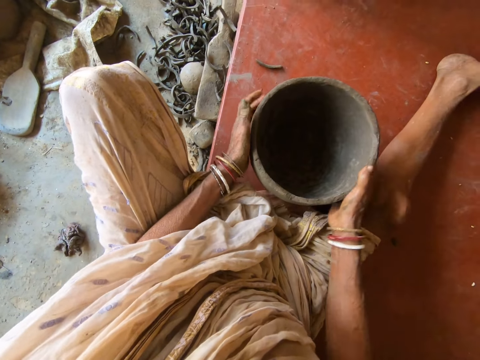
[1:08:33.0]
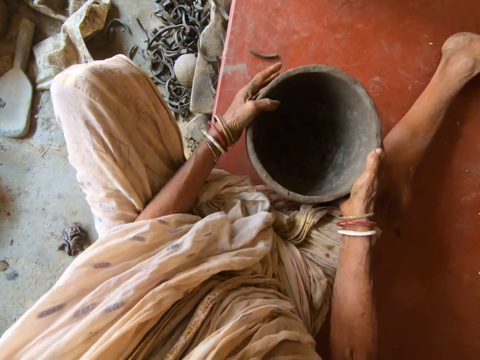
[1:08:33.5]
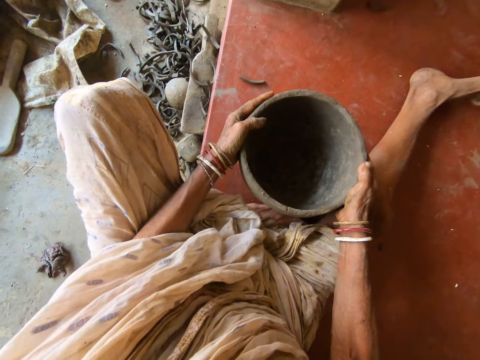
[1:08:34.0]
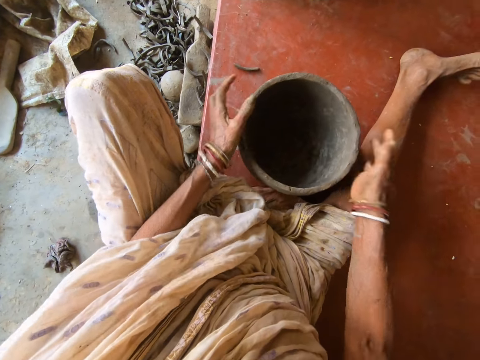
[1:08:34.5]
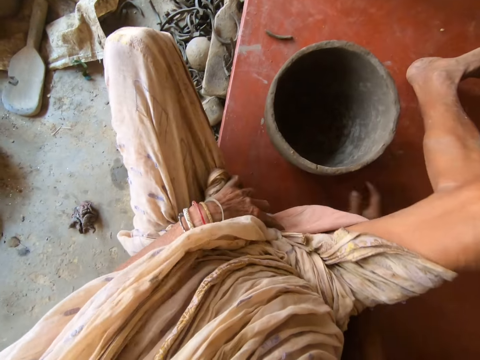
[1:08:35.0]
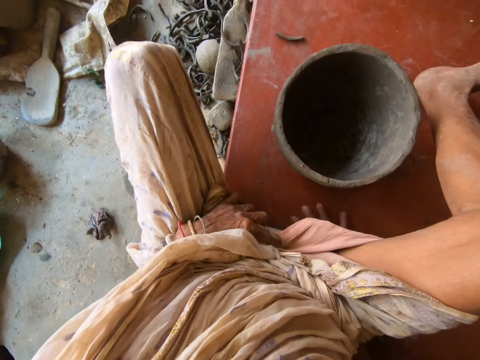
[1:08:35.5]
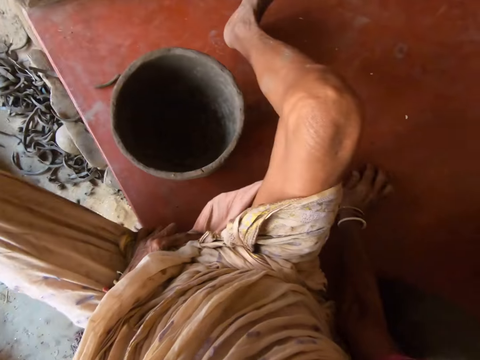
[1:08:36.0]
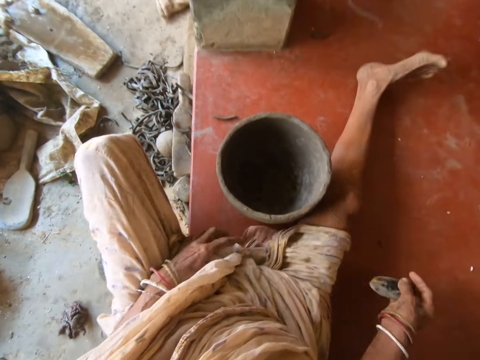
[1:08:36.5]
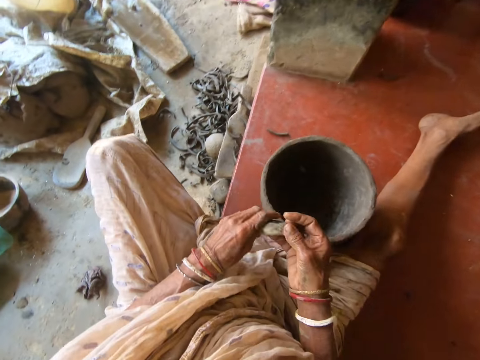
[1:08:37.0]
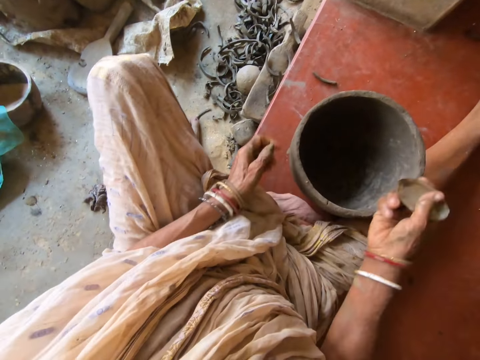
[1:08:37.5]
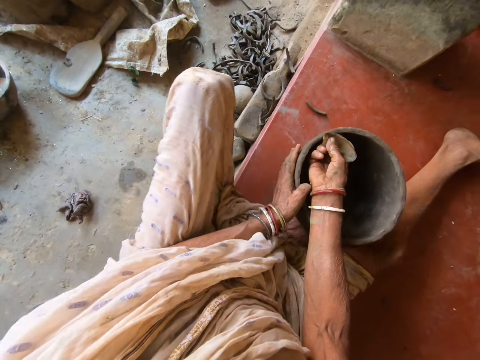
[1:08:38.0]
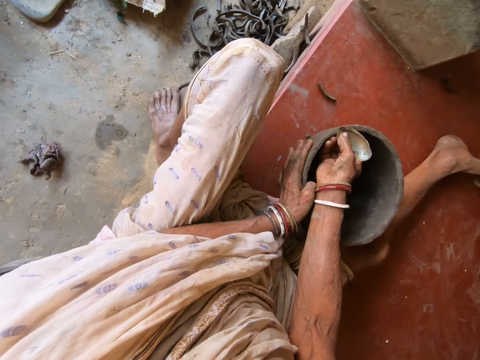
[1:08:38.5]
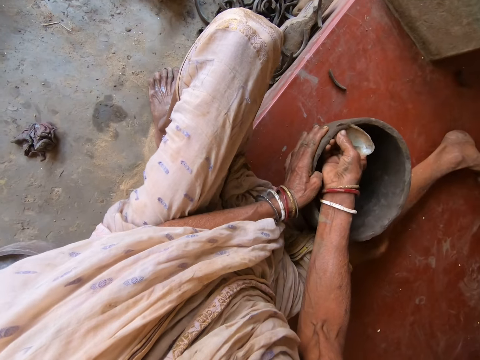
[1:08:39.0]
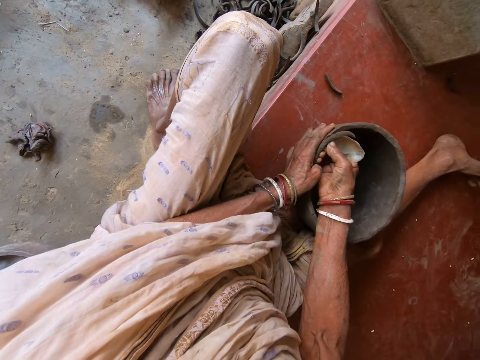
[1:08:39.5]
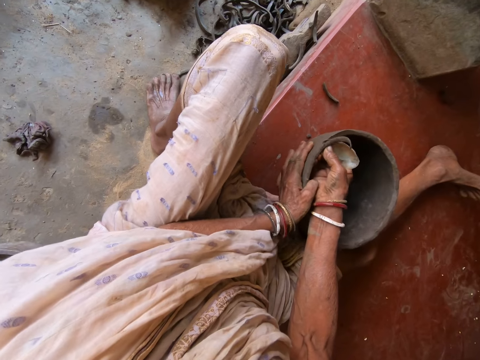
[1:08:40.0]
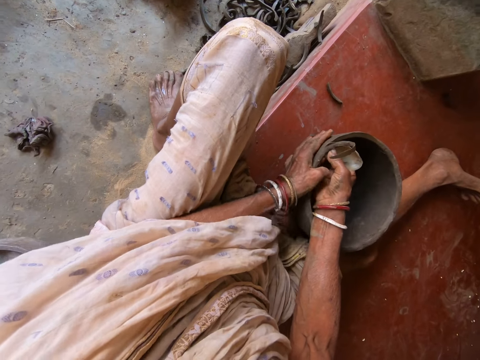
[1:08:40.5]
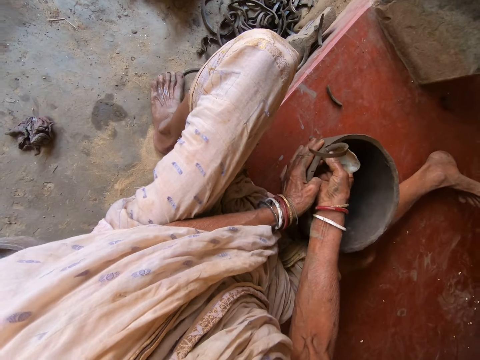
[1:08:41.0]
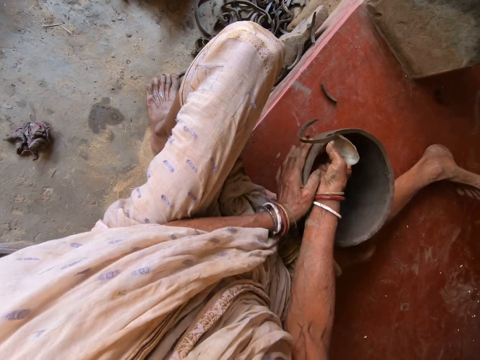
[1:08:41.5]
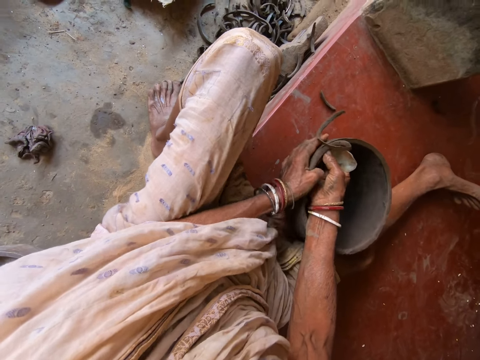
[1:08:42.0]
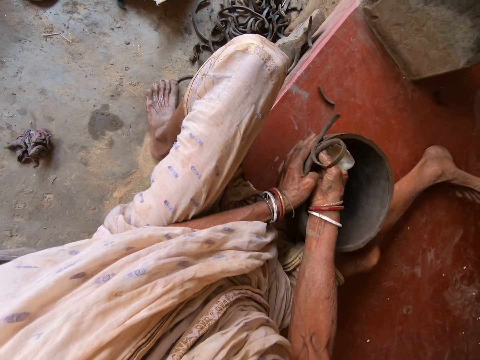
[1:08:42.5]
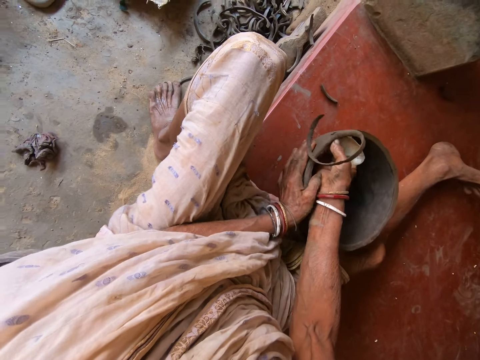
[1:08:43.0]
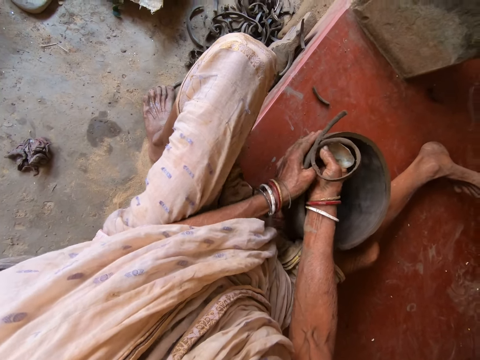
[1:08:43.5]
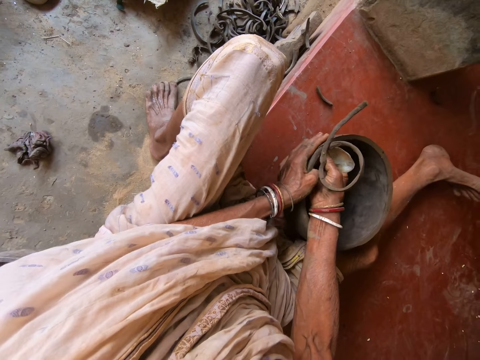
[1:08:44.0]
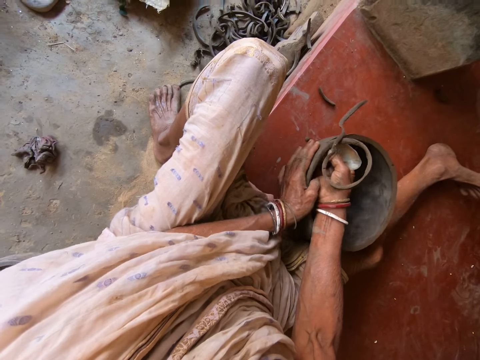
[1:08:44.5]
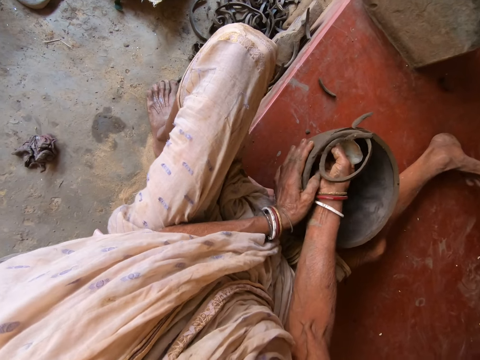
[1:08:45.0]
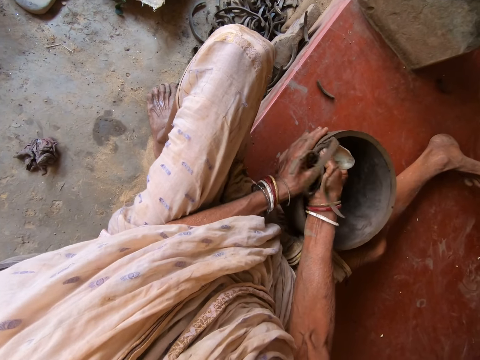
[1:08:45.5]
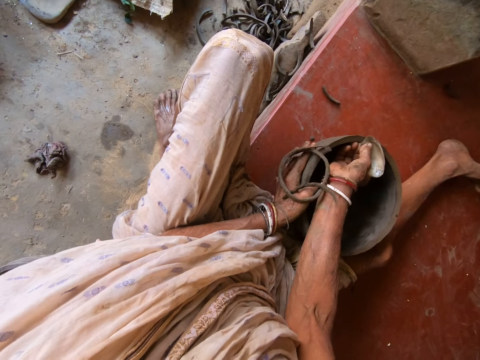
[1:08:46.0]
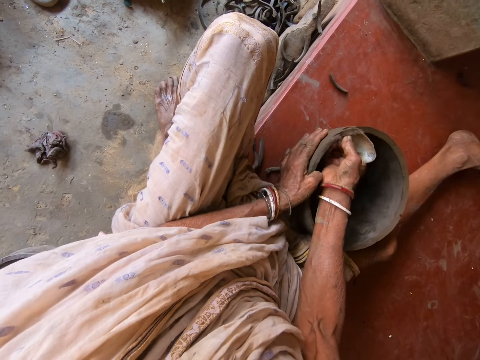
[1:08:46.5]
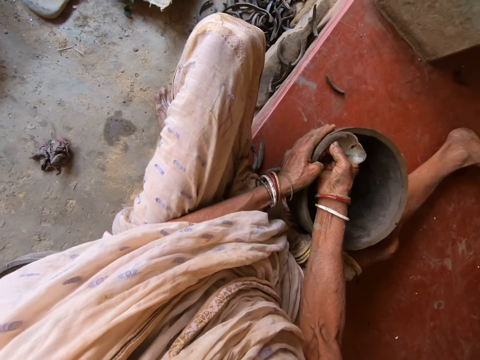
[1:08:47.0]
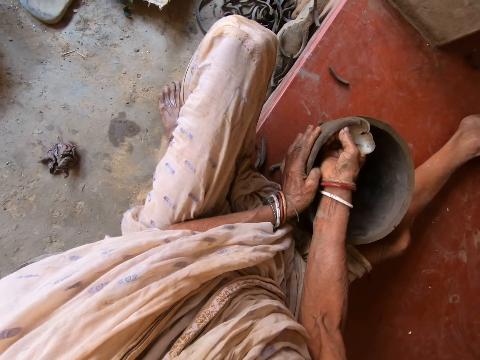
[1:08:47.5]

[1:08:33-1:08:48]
The camera wearer hits the pottery or clay pot on the floor. She picks a metal rib or cutter from the platform with her right hand. She searches for the cutter with her right hand on the floor. She holds the metal rib with her hands. She touches the cutter with both hands. She passes the metal rib to her right hand. She trims the lip of the clay pot with the metal rib in her right hand. She holds the lip of the clay pot with her left hand.

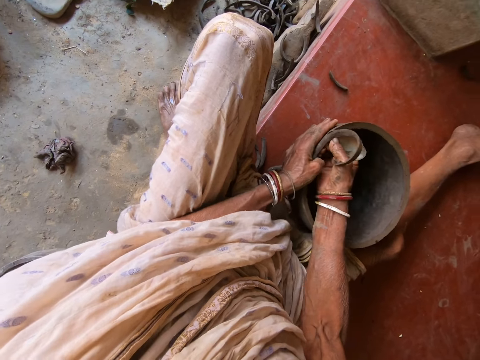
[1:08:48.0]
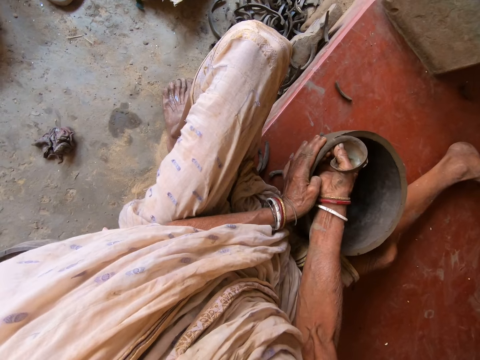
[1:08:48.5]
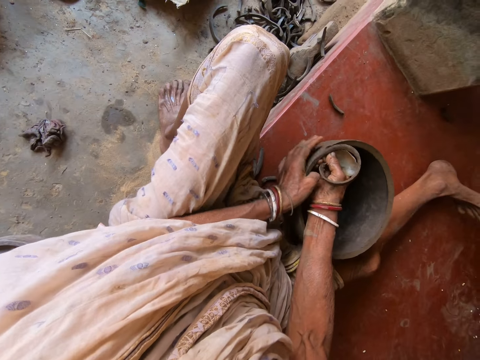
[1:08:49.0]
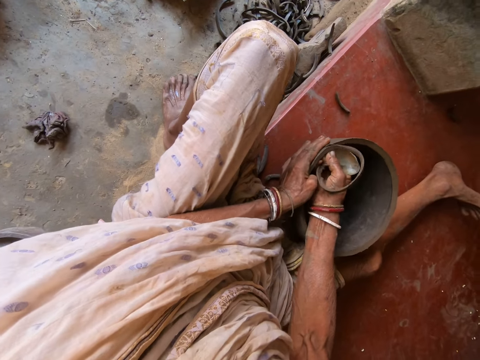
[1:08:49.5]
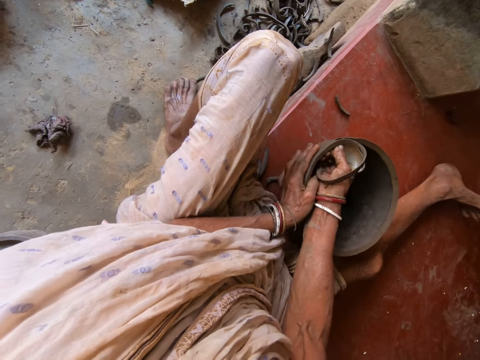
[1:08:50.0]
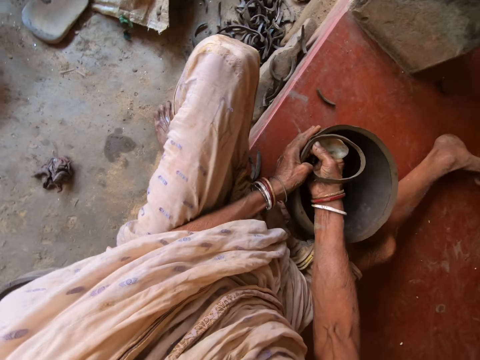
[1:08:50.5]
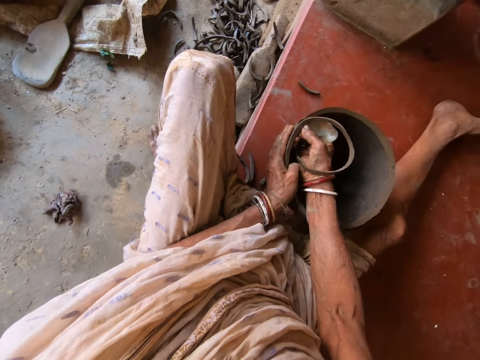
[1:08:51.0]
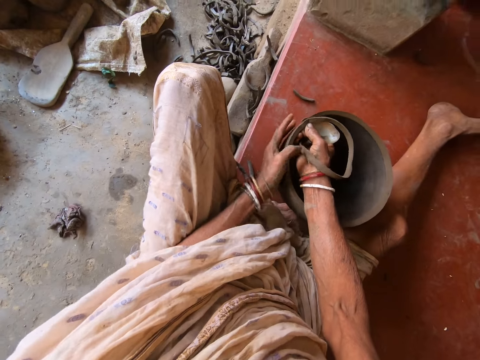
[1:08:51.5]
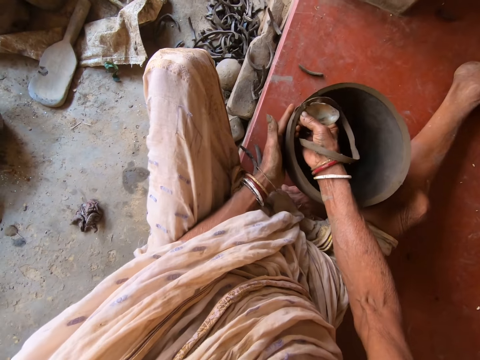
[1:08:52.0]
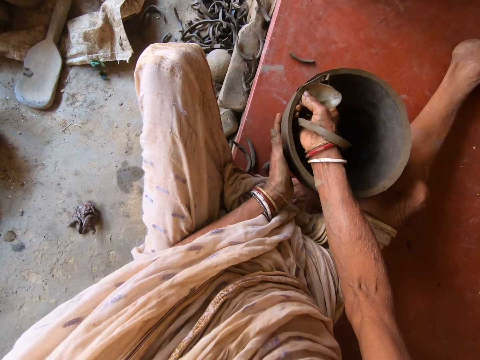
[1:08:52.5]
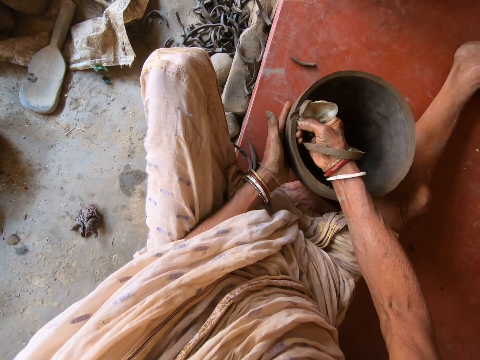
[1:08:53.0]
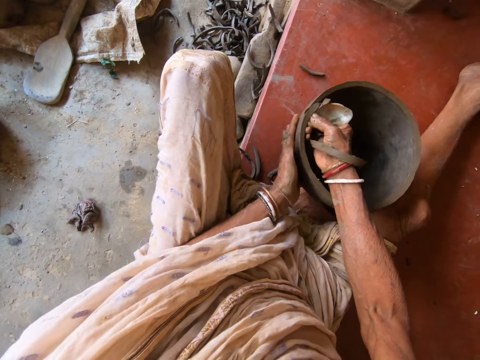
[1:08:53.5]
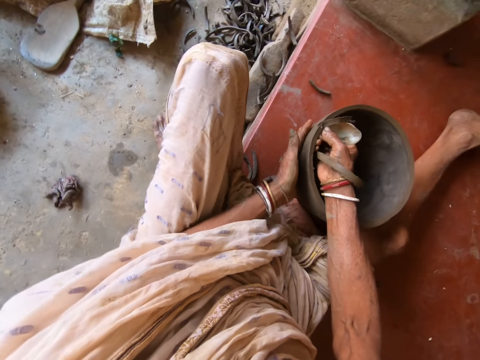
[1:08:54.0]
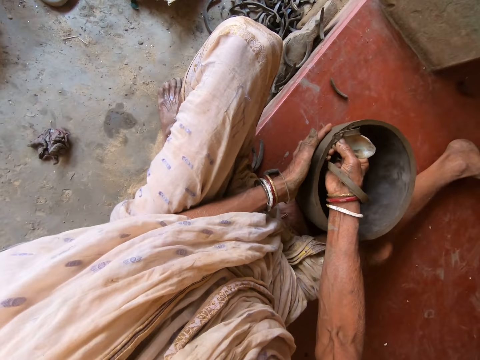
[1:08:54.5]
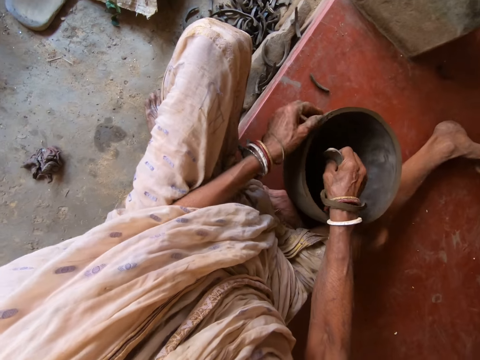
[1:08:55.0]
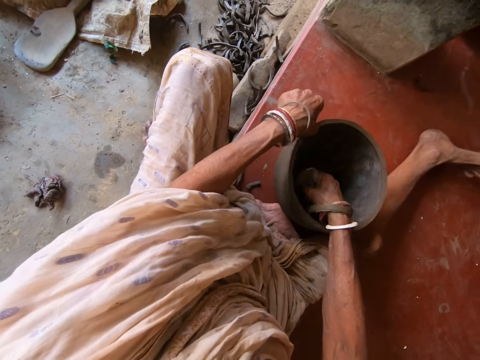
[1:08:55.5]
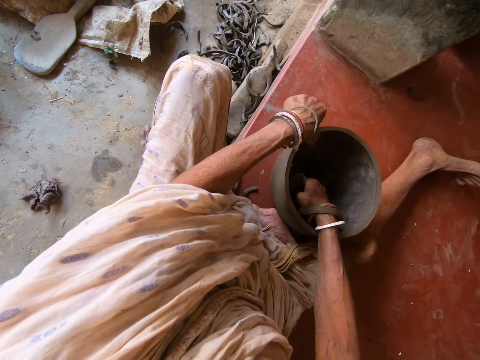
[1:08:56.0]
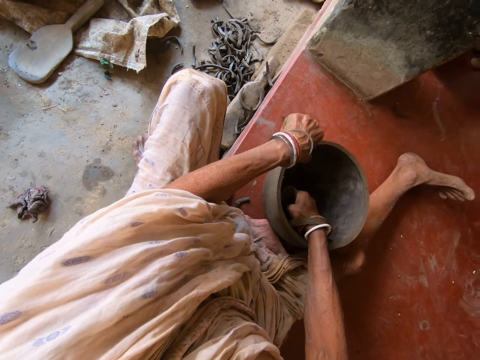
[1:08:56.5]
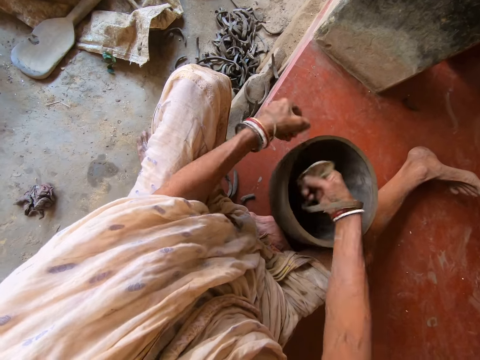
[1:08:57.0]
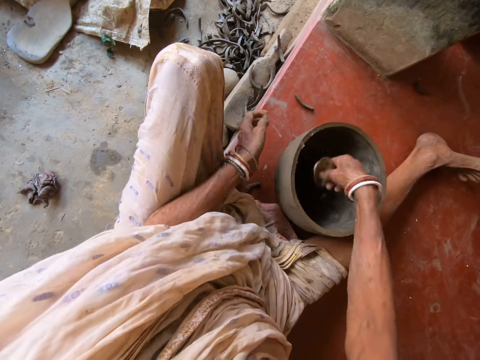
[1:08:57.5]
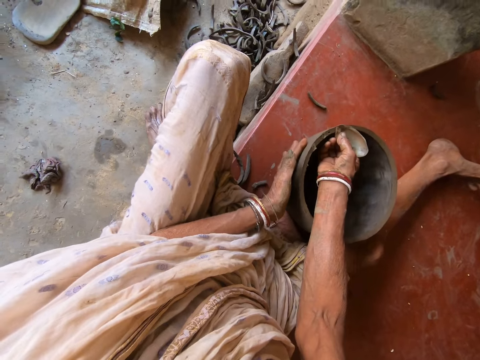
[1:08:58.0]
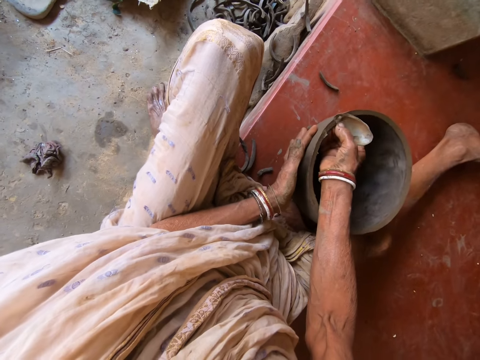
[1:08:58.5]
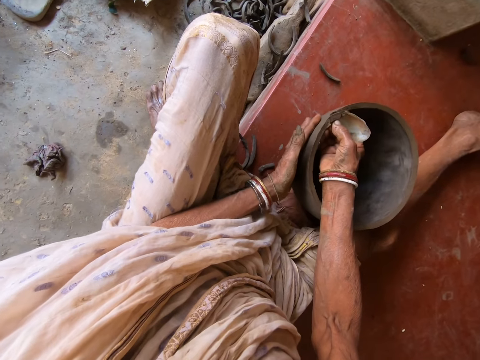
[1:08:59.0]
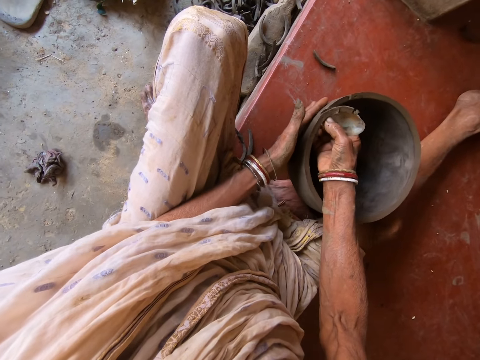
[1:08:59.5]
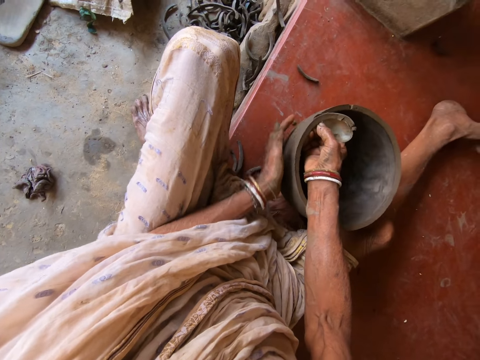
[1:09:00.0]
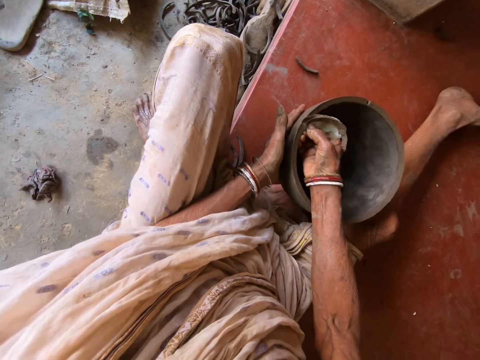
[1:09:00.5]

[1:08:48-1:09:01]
The camera wearer pinches the pottery or clay pot with her left hand. She removes a crumb of clay from the clay pot with her left hand. She places her left hand at the walls of the clay pot. She trims the lip of the clay pot with the metal rib in her right hand.
